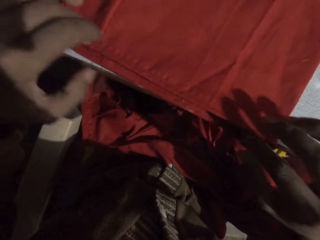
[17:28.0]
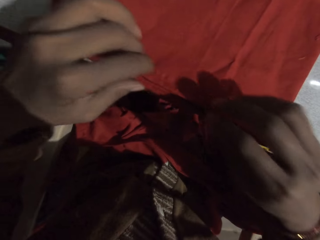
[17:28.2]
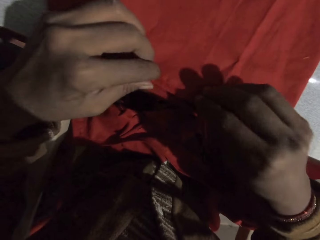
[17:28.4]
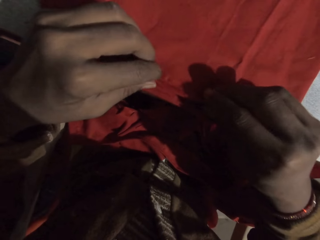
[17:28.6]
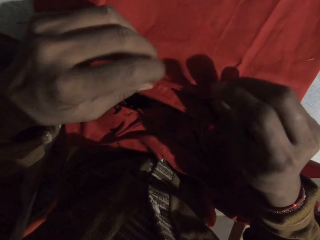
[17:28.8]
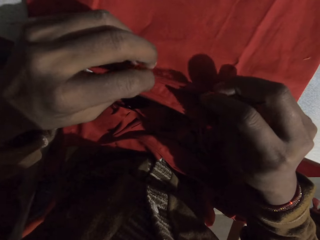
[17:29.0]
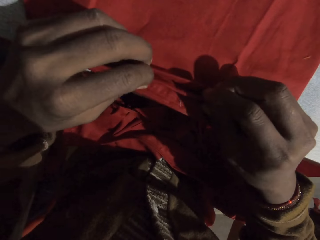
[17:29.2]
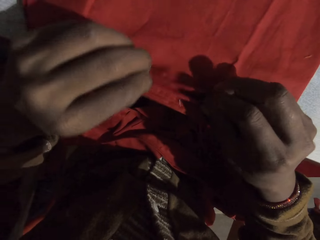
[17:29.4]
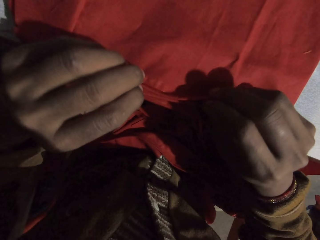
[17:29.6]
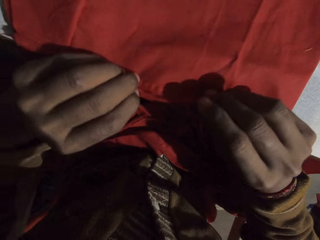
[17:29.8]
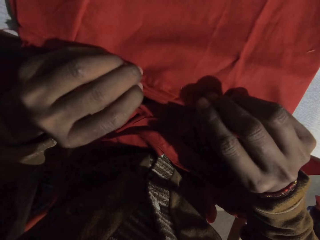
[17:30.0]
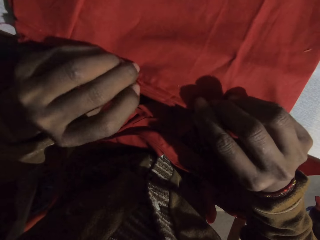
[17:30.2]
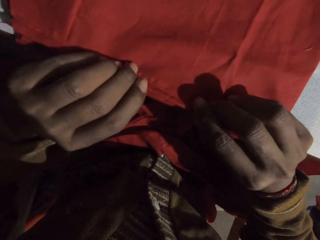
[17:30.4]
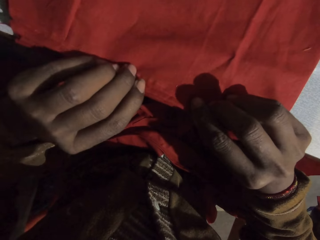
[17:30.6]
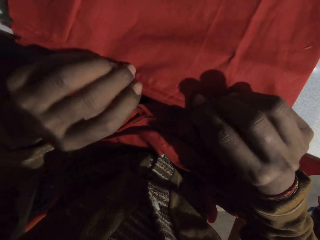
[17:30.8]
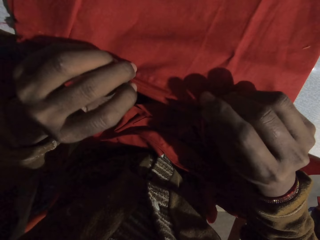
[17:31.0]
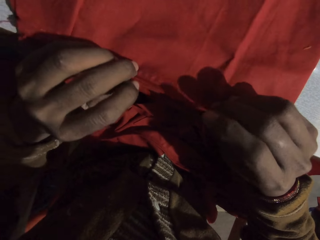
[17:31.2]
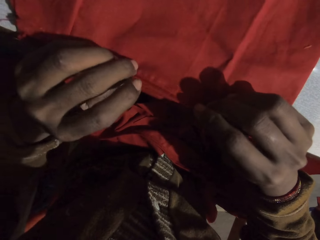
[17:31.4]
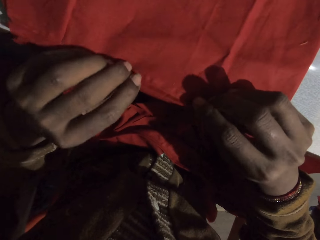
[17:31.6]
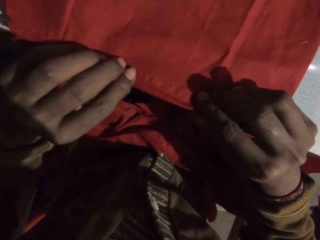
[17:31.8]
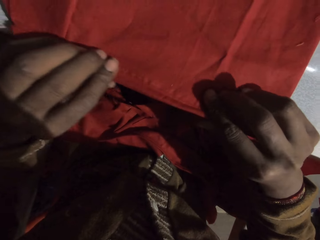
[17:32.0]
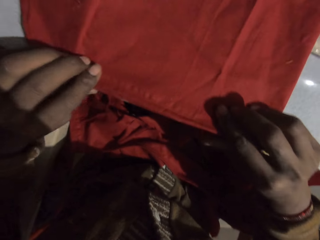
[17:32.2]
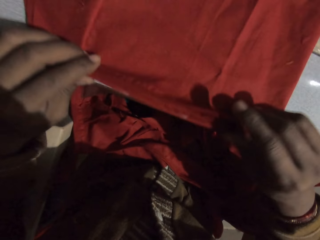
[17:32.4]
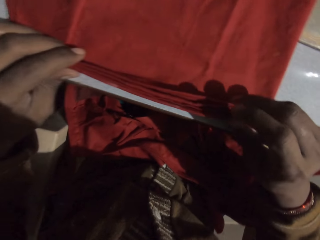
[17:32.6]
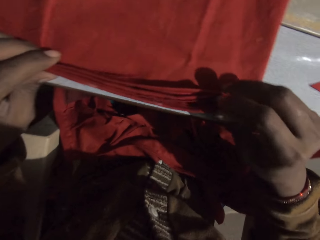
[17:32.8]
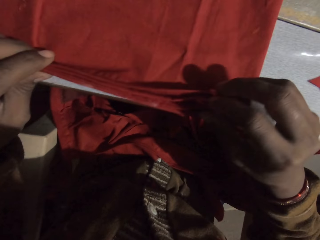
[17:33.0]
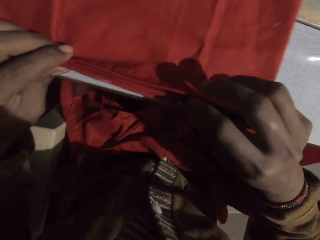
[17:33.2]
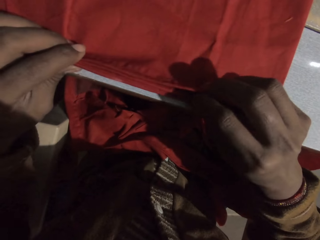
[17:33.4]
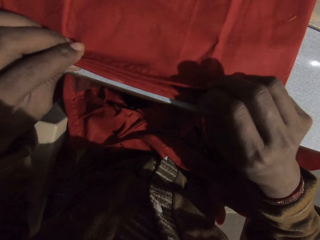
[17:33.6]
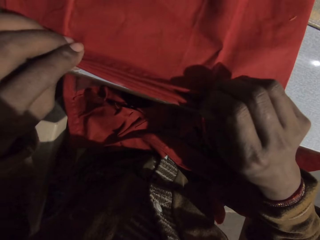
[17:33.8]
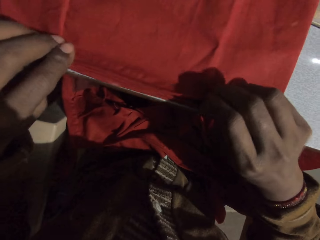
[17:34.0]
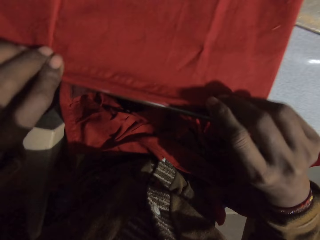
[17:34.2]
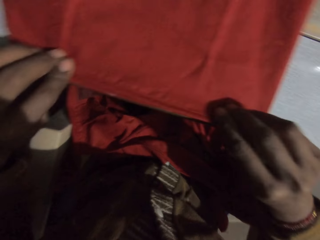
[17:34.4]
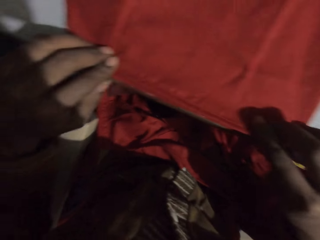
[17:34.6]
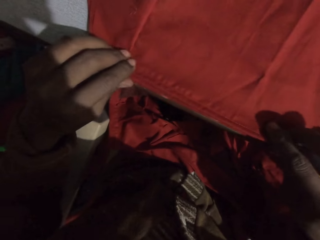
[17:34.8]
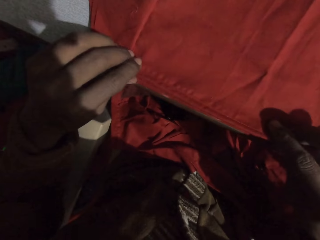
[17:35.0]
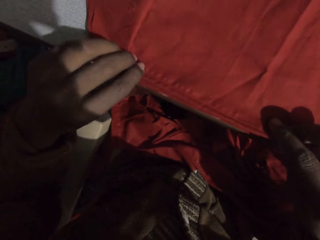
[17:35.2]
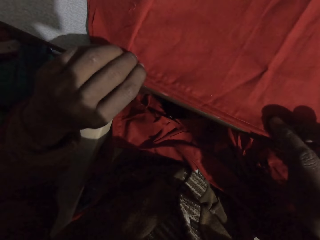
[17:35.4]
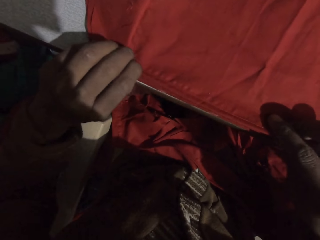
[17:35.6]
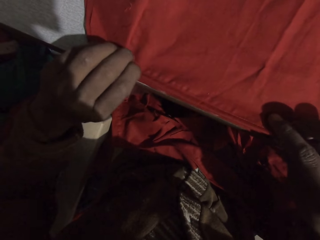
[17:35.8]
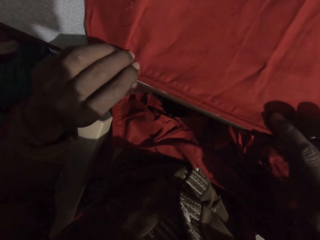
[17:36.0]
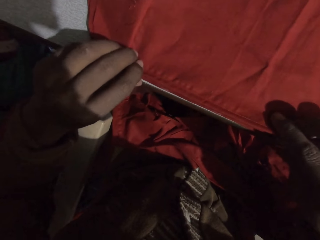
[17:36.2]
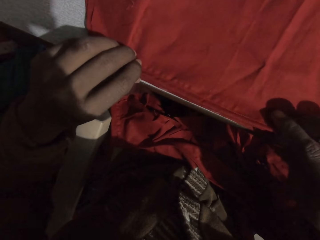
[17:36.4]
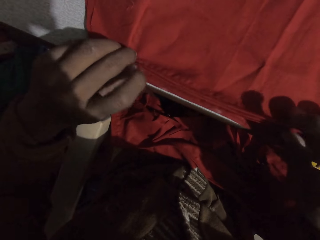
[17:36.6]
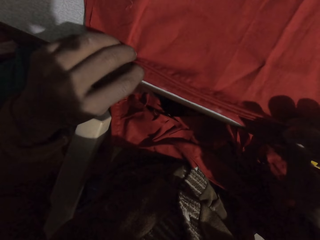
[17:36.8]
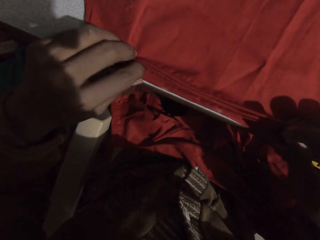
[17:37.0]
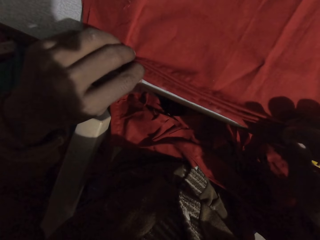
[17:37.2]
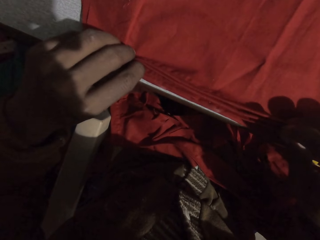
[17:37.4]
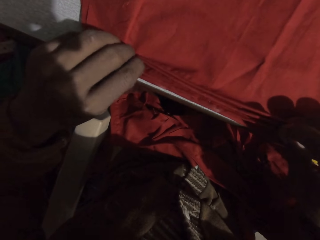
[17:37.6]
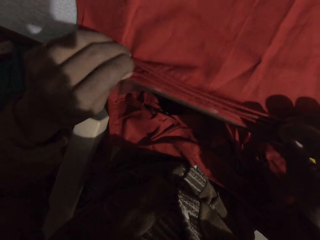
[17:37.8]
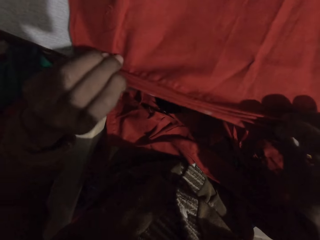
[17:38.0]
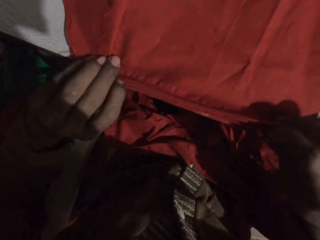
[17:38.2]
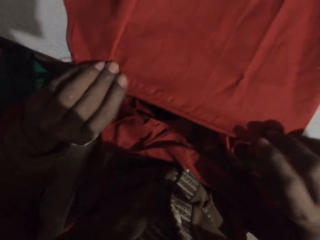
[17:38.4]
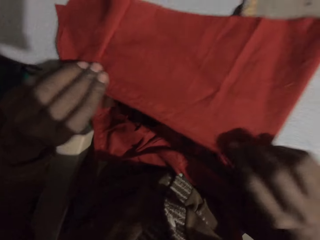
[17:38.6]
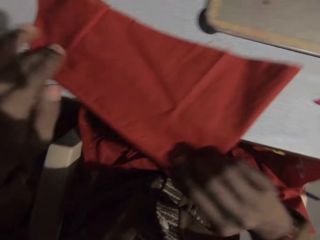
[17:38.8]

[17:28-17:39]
The camera wearer places the cloth on the table. They adjust the cloth.

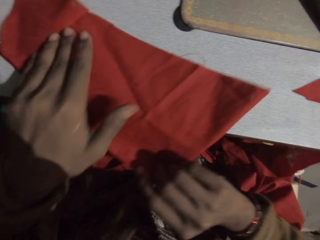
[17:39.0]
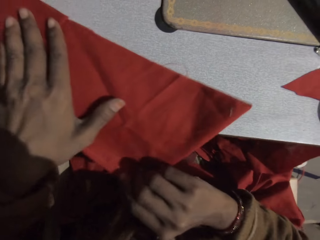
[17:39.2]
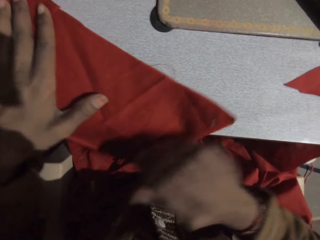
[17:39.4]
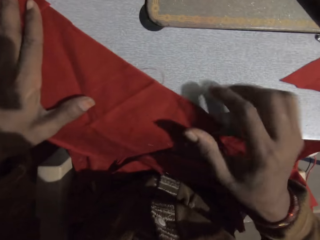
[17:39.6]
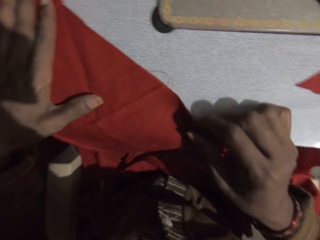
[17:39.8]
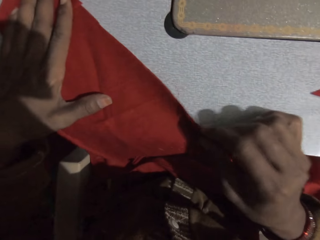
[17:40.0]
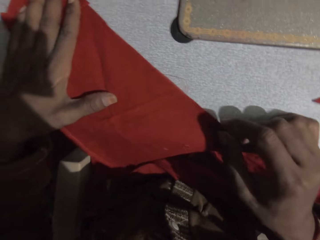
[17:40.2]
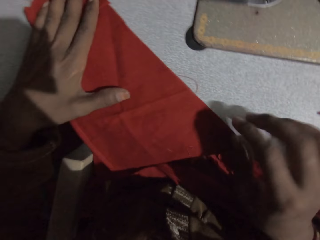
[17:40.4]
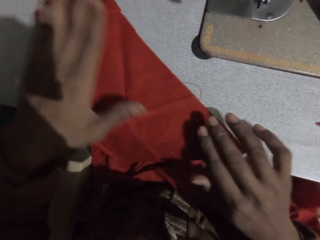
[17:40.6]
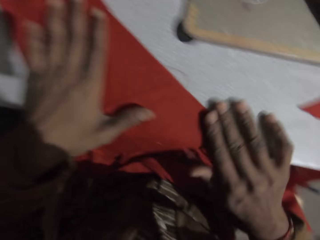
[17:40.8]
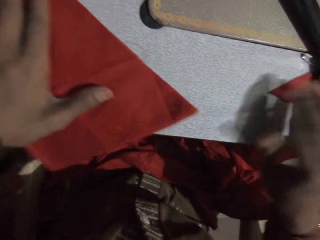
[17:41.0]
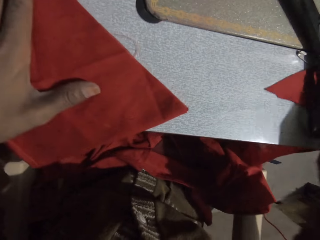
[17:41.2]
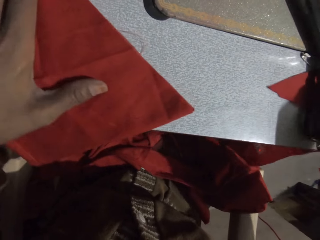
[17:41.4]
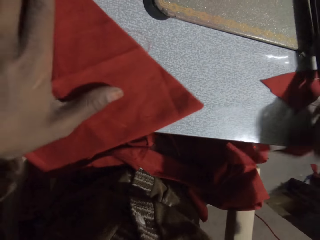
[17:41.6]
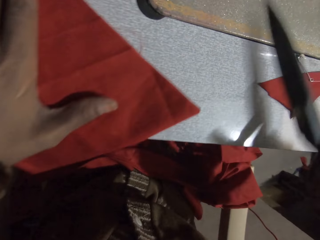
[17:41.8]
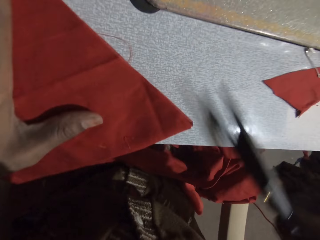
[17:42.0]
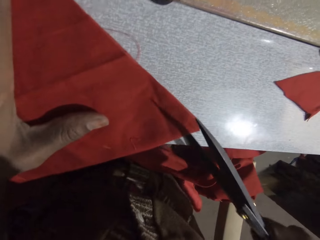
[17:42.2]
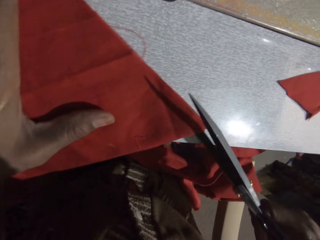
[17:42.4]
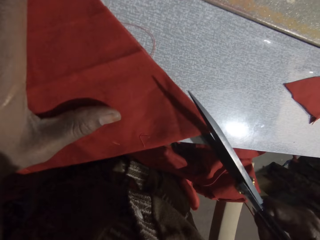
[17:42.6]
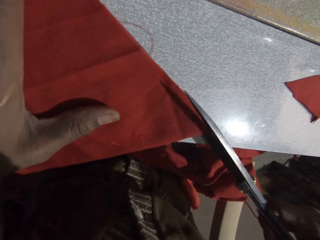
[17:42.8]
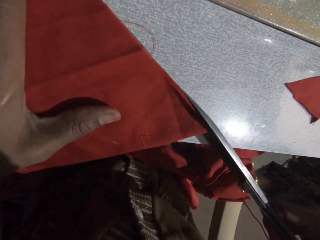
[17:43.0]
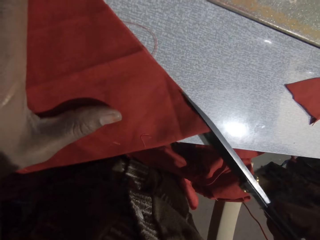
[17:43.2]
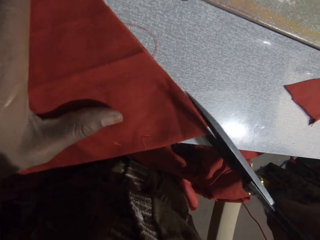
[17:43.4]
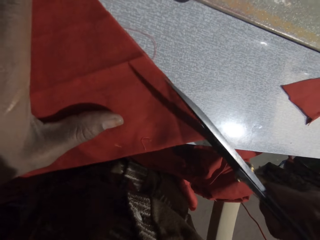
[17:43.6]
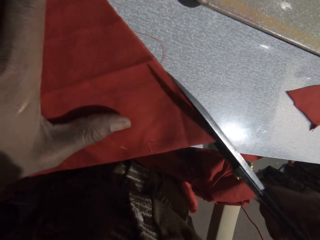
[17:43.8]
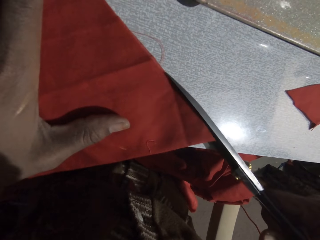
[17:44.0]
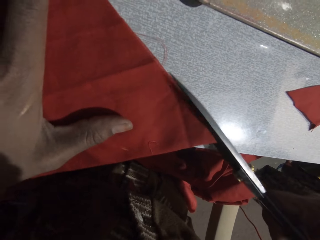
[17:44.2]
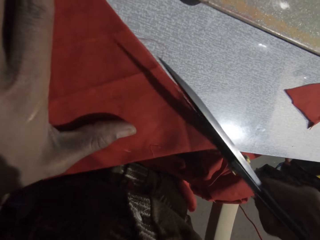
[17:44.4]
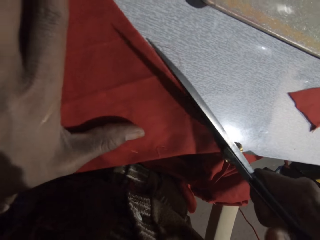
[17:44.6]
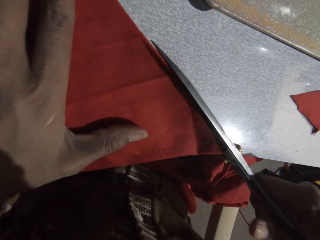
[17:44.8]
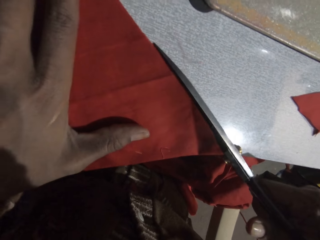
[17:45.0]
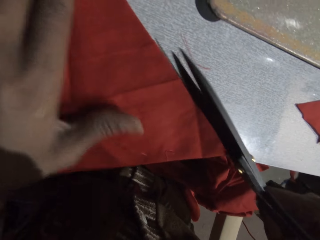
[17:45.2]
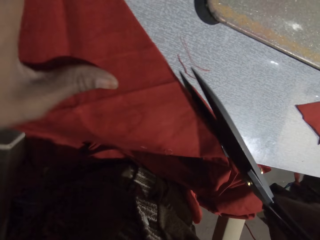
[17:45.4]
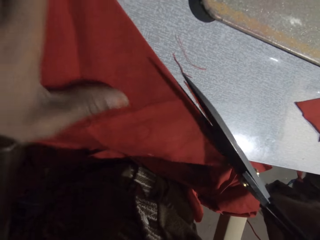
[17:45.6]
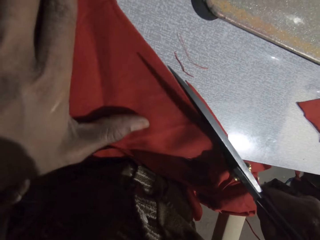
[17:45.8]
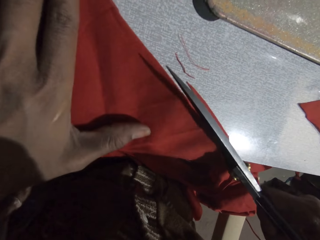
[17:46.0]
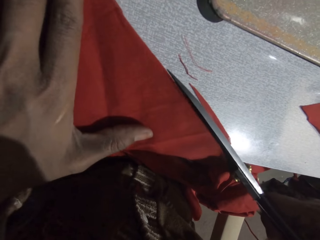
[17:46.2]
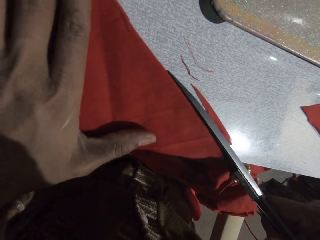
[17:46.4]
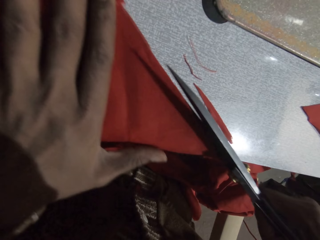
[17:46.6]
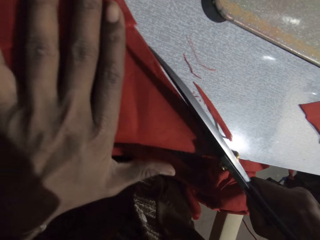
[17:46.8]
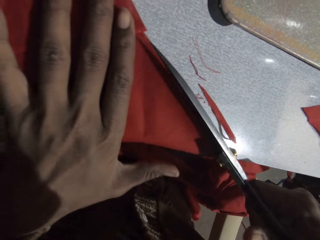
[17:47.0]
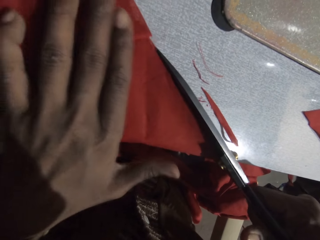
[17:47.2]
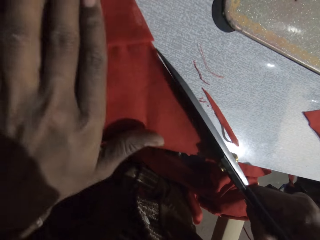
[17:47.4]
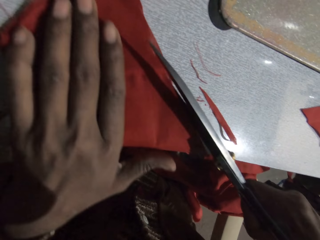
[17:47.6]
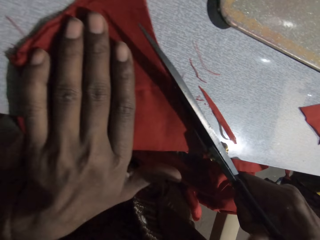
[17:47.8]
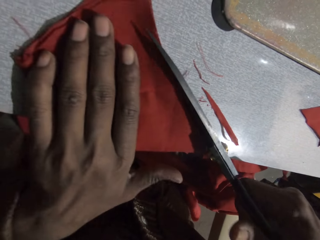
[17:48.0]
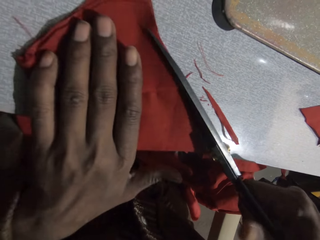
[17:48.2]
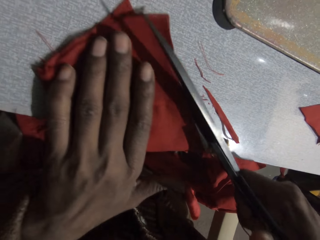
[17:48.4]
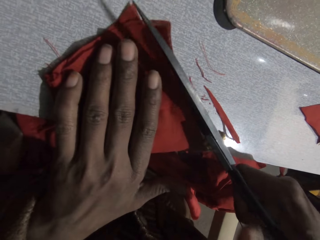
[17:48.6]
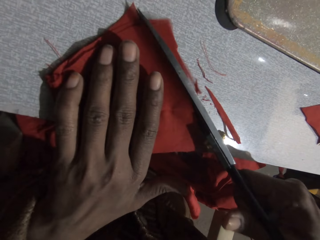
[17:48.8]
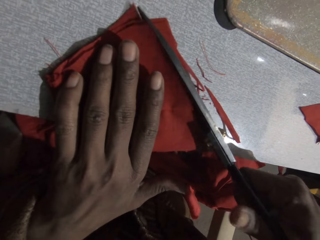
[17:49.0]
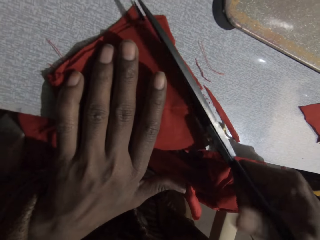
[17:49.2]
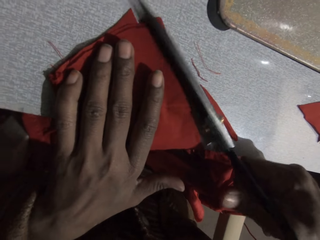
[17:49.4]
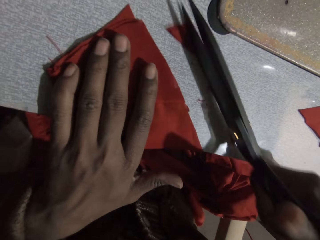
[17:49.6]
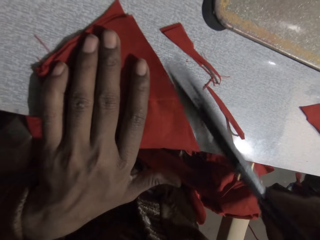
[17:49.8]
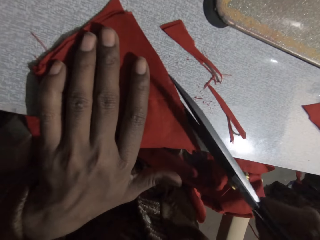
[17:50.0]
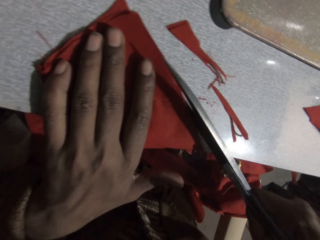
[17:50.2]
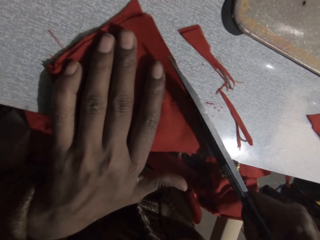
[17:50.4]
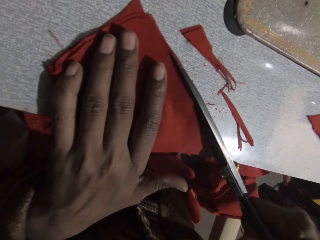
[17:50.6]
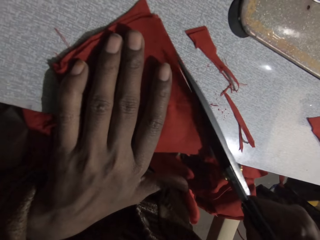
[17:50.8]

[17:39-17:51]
The camera wearer picks up the scissors. They cut the piece of cloth.
